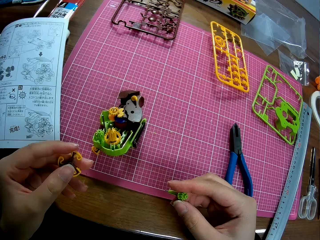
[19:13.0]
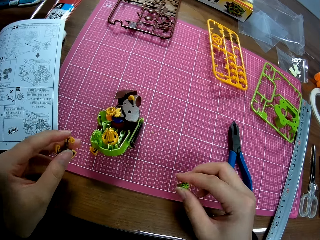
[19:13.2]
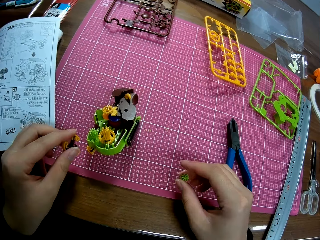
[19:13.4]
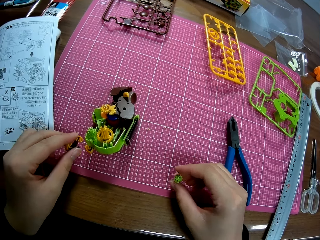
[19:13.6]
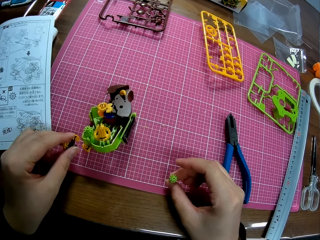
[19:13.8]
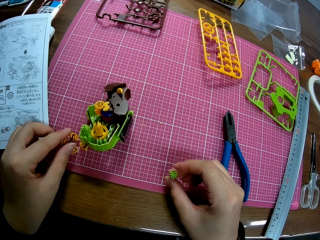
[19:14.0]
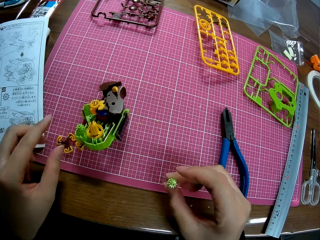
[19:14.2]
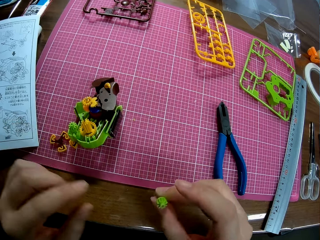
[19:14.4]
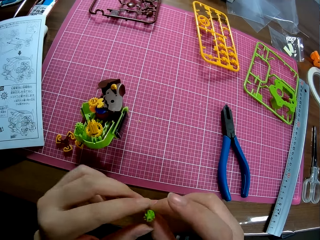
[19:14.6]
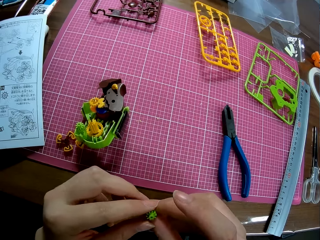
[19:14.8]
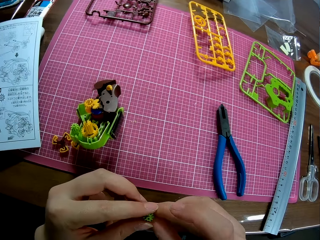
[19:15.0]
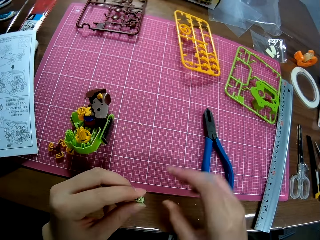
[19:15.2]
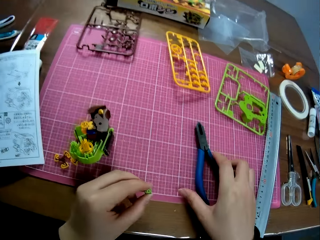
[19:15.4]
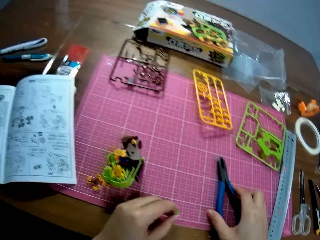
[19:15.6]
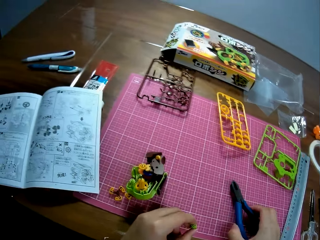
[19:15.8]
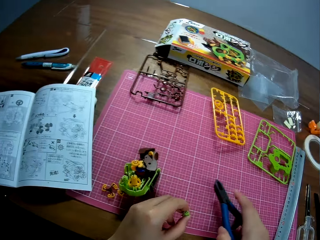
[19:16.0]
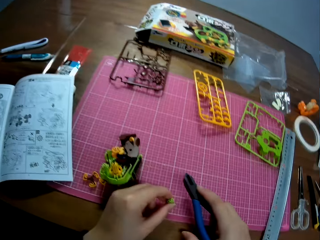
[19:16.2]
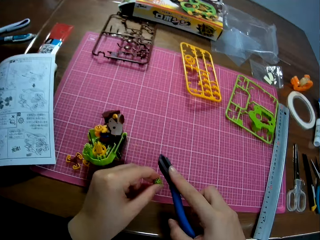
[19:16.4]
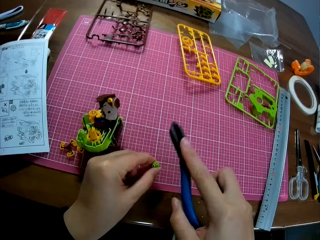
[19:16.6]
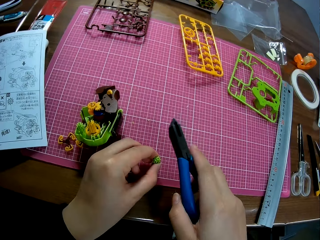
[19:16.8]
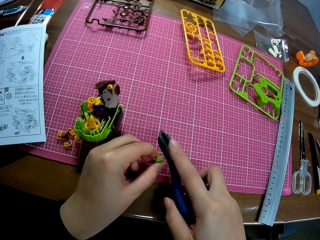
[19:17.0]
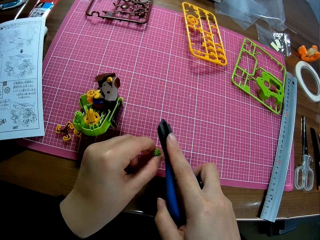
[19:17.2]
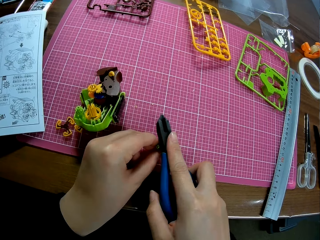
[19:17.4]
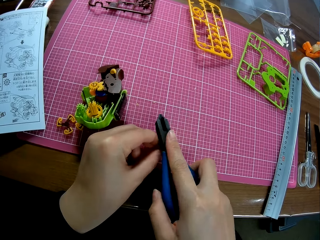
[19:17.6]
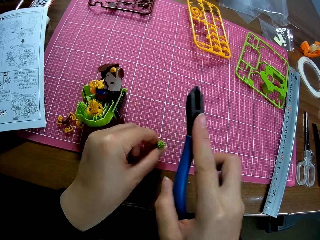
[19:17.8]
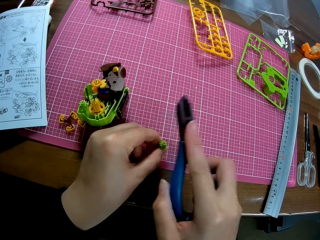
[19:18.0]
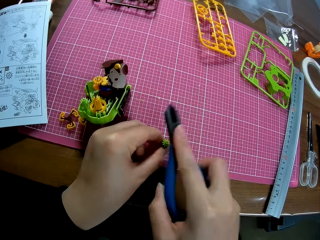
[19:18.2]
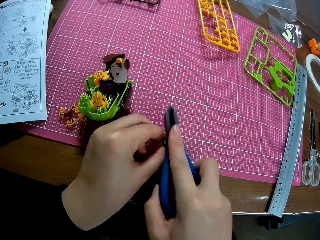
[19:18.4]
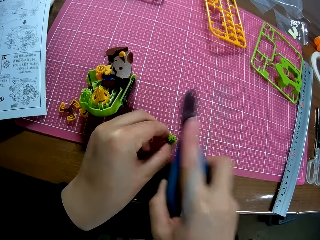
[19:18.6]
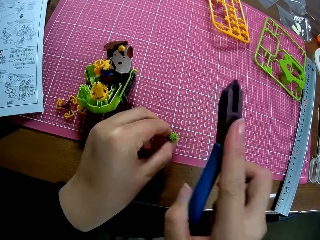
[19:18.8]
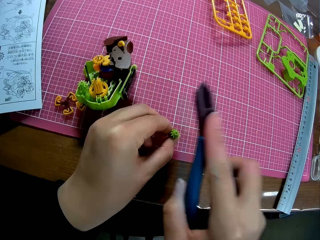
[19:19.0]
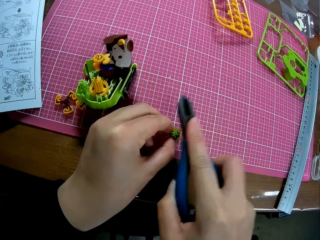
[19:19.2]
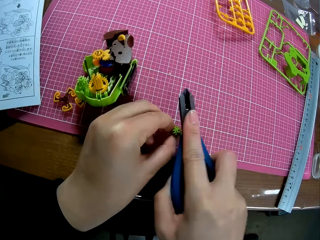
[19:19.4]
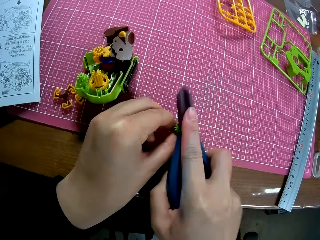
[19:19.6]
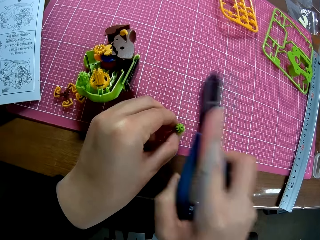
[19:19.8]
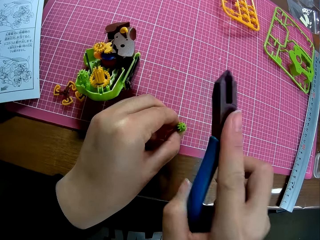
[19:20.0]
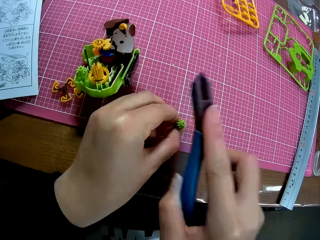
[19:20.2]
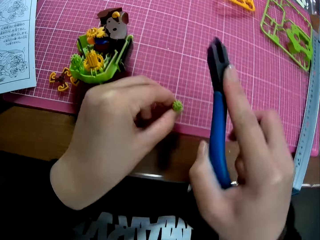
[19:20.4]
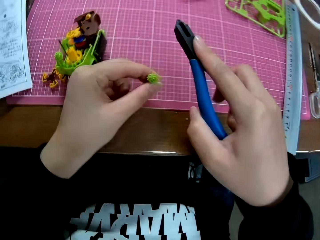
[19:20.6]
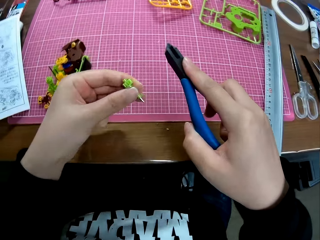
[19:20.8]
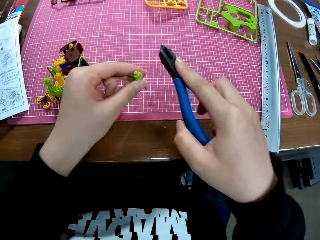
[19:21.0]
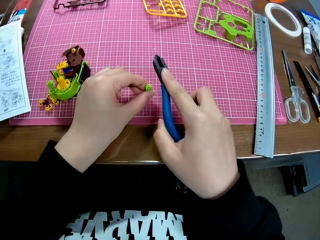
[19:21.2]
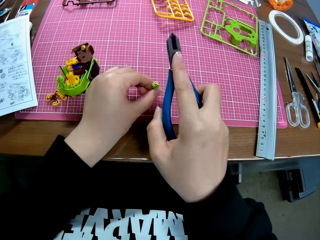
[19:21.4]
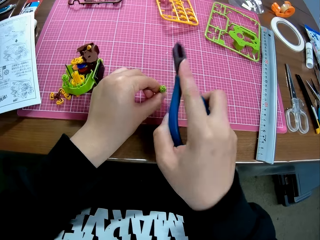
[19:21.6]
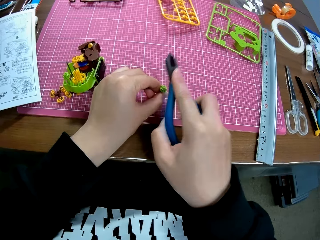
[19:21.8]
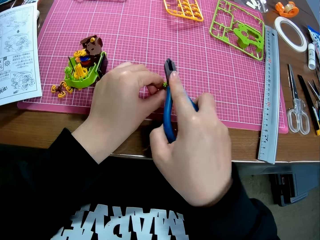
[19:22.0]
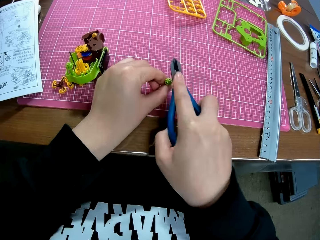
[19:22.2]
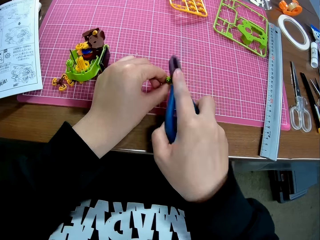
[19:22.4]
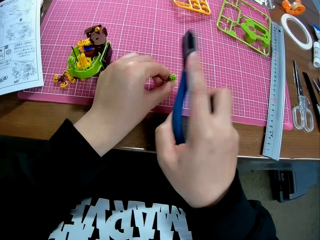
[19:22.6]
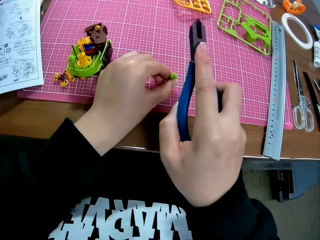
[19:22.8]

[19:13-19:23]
The camera wearer drops the piece and shaft on the table. They adjust the shaft with both hands. They hold the plastic model on the cutting mat. They pick up the plier from the table and hit the shaft with the plier.

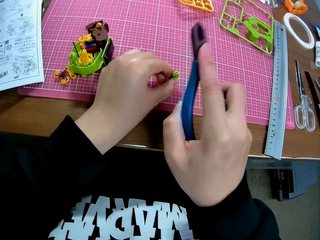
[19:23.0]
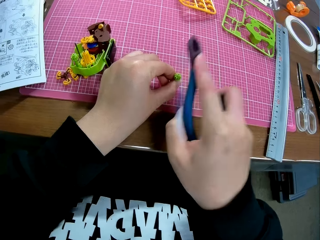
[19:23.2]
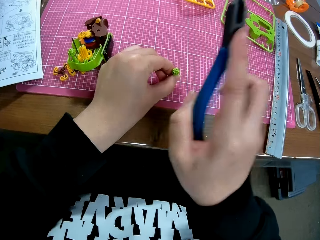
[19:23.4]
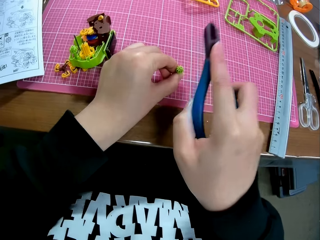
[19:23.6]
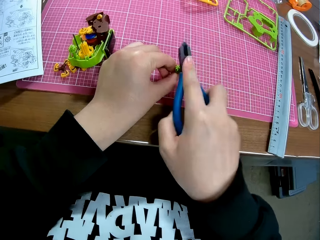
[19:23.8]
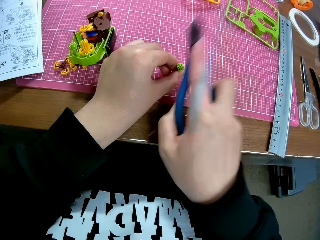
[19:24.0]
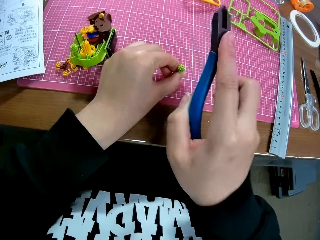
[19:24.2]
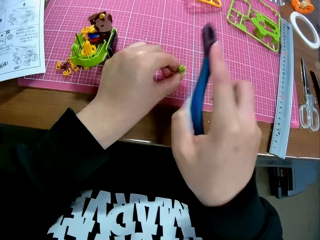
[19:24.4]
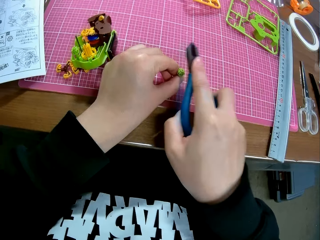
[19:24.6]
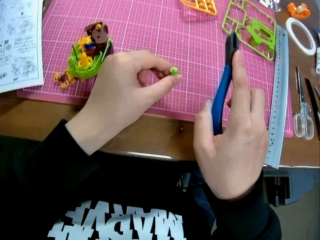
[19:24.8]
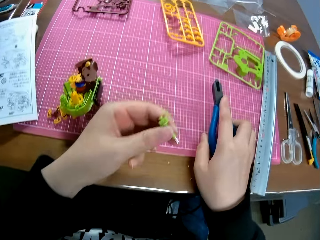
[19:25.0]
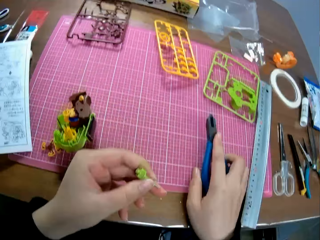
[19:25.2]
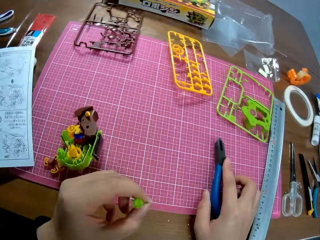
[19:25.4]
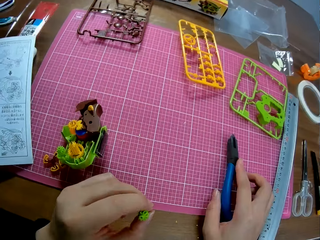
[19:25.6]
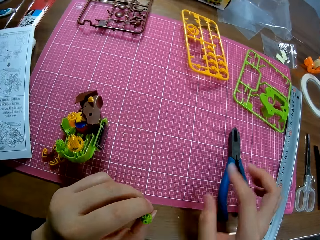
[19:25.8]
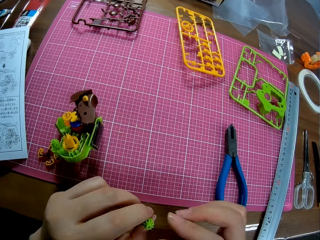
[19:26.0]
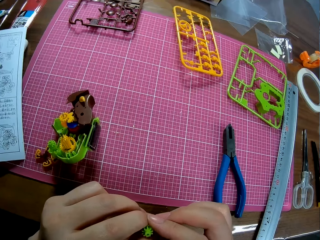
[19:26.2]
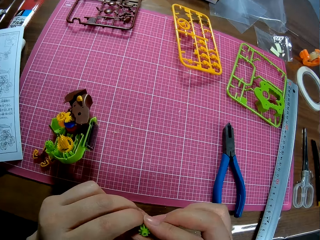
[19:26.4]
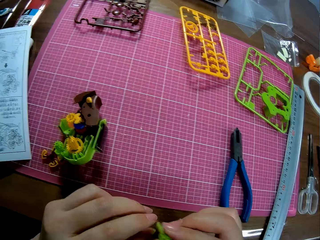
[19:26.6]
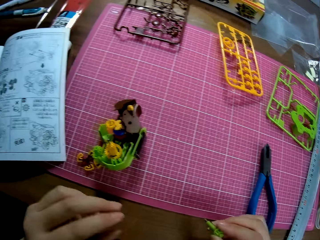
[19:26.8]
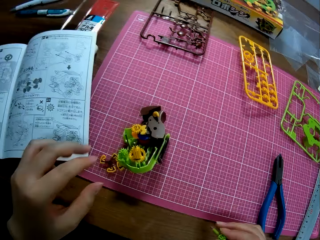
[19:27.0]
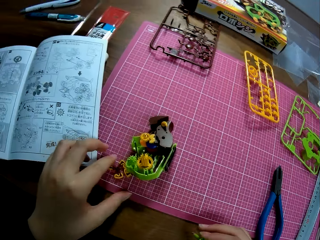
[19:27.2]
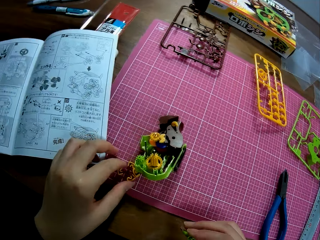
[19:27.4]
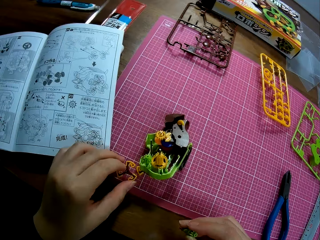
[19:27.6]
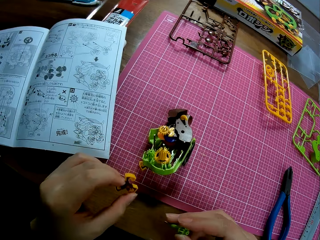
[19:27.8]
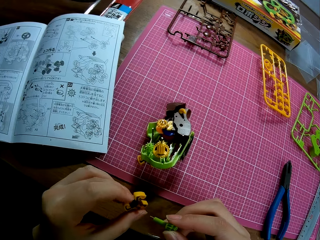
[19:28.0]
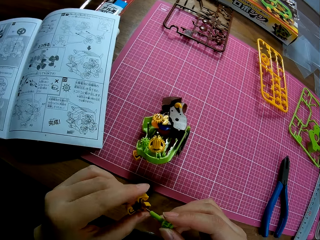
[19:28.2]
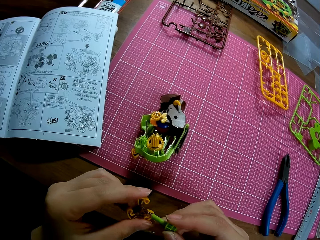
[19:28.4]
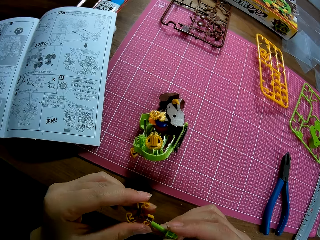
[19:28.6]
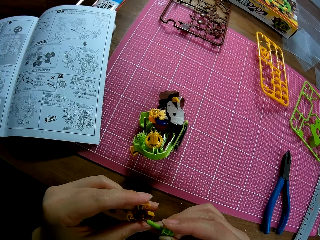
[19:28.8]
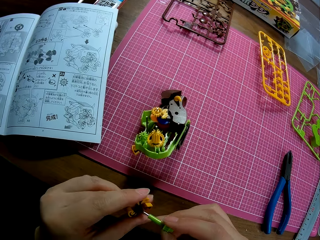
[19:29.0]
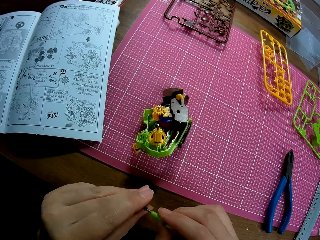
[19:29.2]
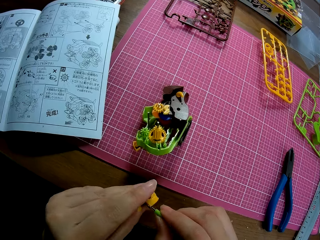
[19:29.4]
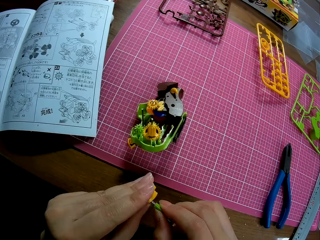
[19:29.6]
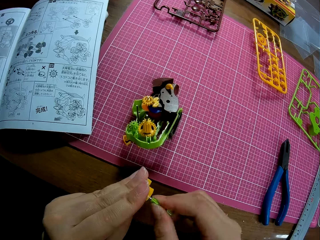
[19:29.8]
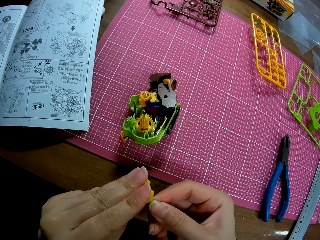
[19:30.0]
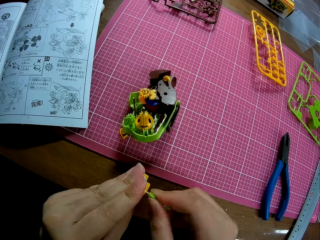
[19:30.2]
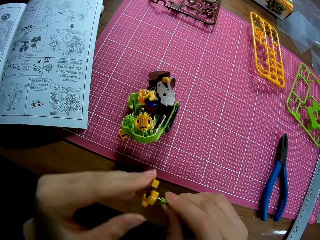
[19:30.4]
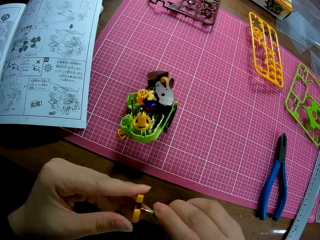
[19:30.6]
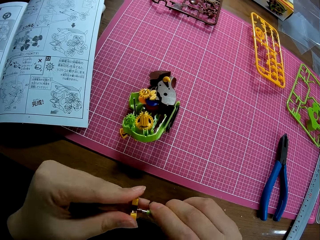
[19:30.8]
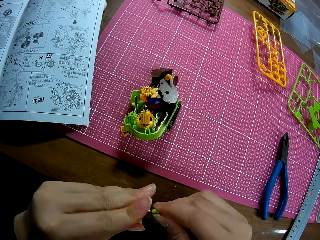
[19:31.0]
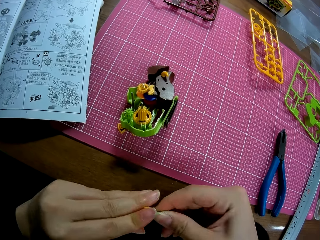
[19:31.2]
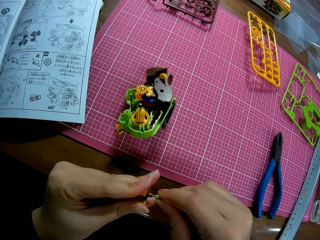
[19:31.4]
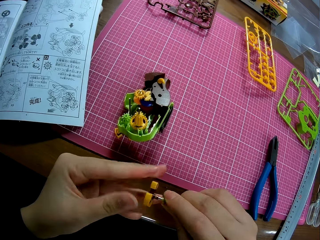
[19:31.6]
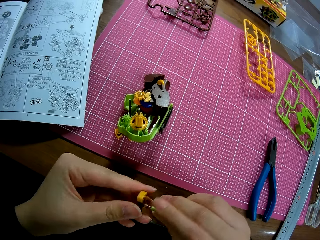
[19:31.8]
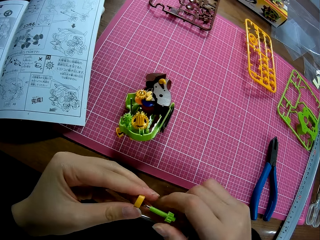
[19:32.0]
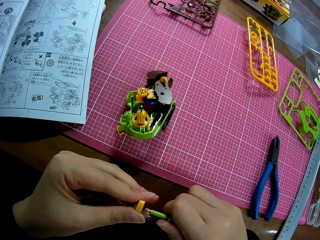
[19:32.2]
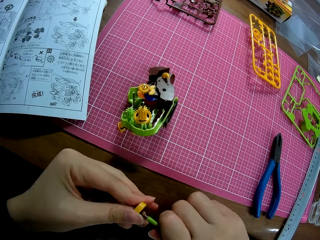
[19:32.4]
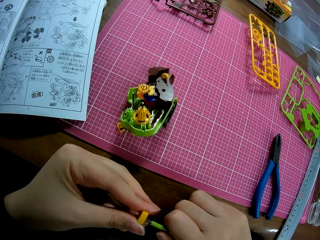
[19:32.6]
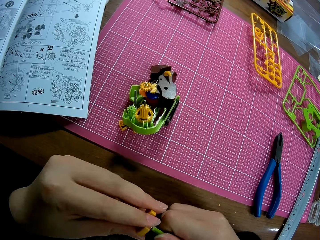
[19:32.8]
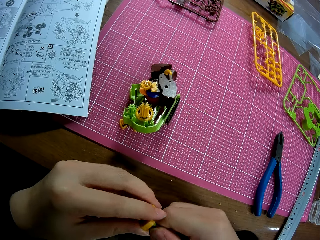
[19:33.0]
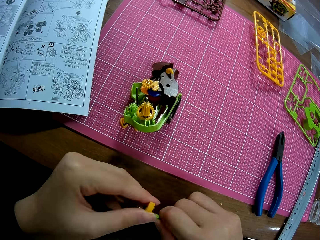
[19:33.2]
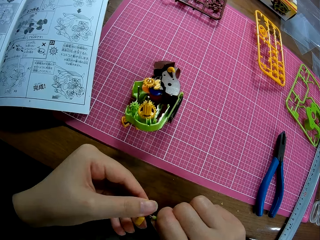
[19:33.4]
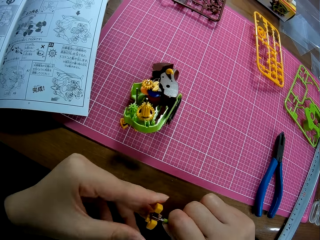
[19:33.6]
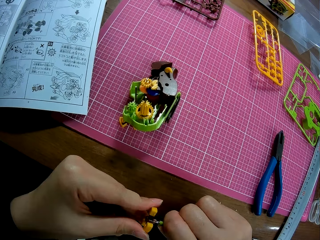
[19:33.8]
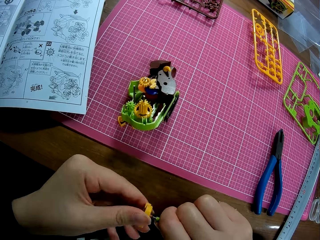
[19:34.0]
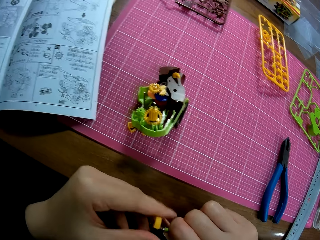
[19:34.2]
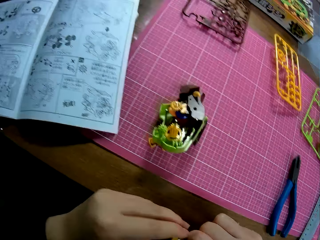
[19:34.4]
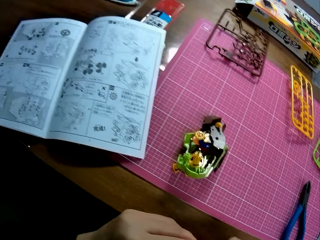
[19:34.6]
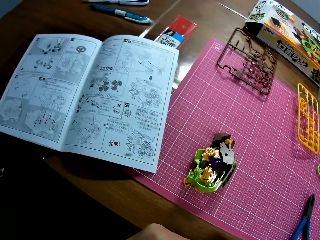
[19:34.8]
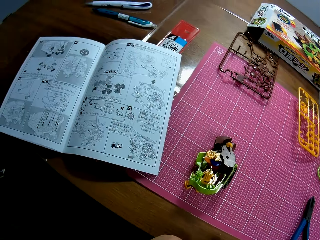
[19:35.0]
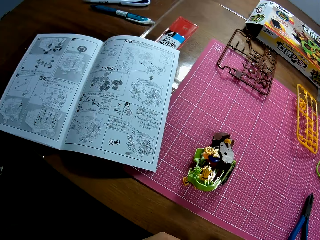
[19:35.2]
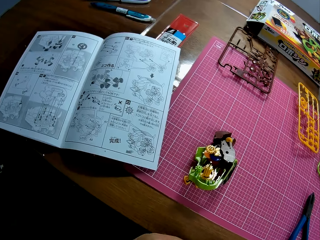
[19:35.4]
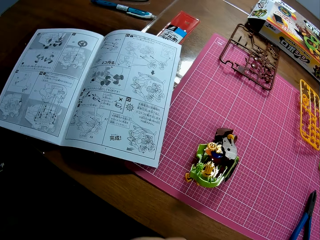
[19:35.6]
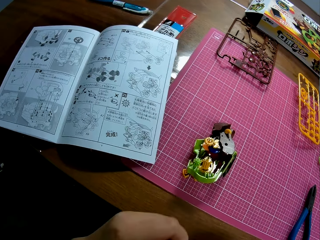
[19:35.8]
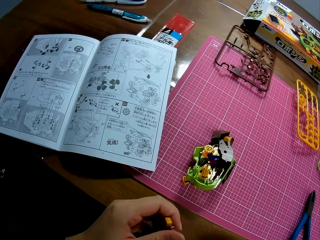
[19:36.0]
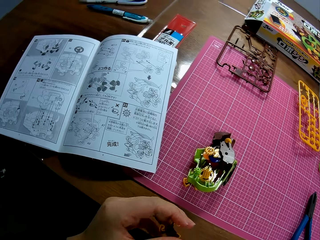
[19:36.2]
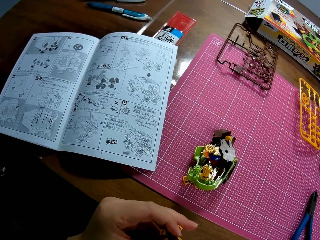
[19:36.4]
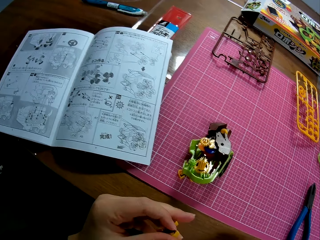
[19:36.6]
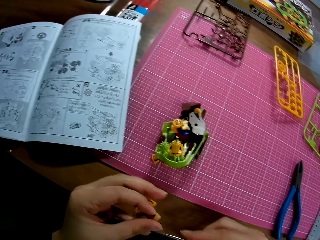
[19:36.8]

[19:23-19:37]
The camera wearer picks up the plastic model from the cutting mat. They drop the plier on the table. They pick up a piece from the table and fix the piece with the shaft. They move the camera.
